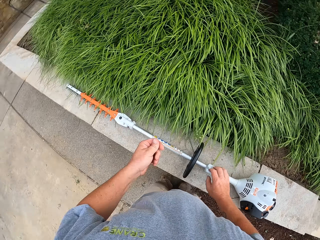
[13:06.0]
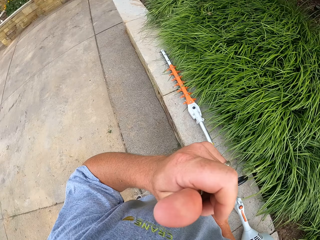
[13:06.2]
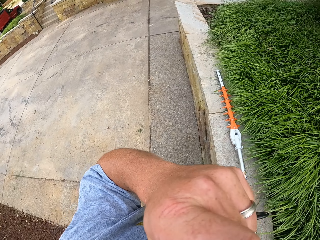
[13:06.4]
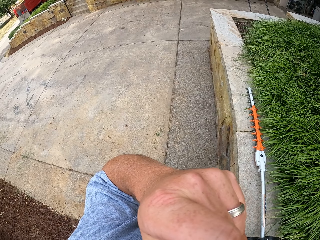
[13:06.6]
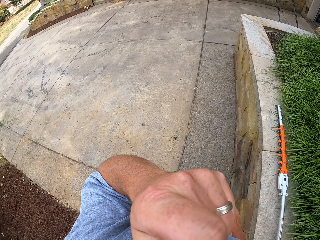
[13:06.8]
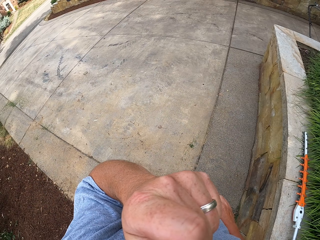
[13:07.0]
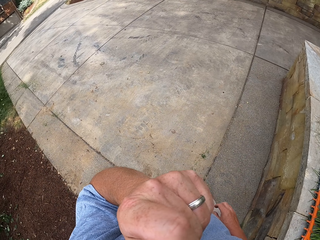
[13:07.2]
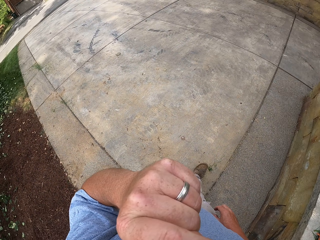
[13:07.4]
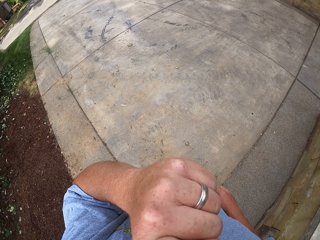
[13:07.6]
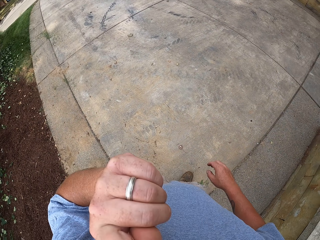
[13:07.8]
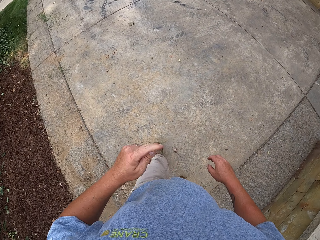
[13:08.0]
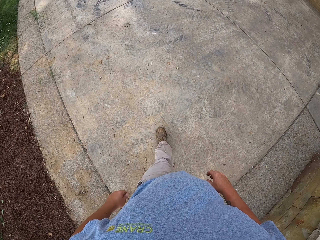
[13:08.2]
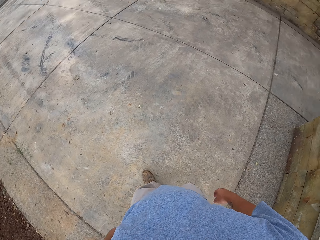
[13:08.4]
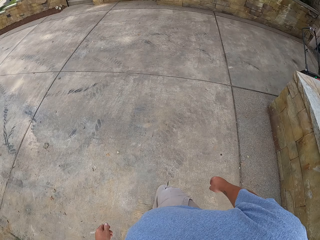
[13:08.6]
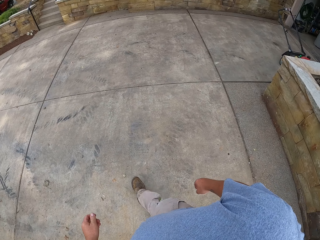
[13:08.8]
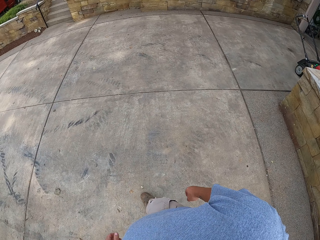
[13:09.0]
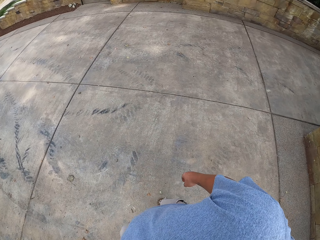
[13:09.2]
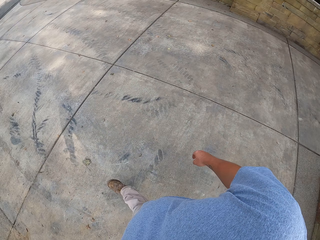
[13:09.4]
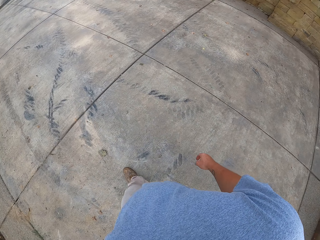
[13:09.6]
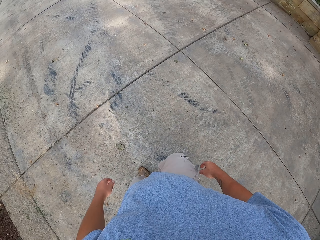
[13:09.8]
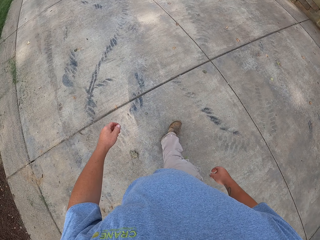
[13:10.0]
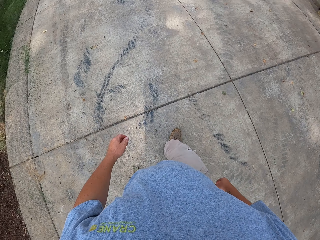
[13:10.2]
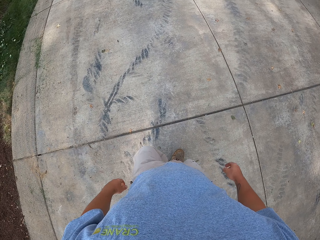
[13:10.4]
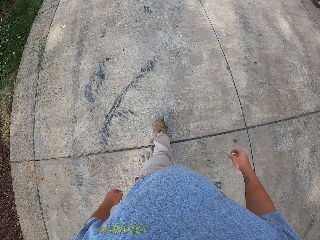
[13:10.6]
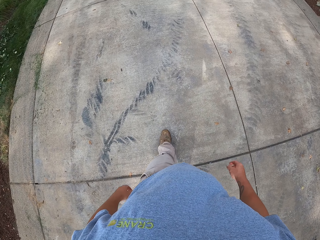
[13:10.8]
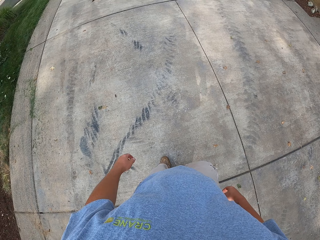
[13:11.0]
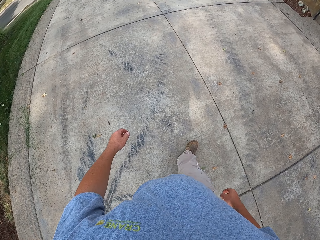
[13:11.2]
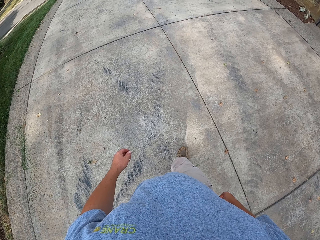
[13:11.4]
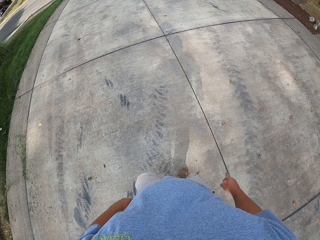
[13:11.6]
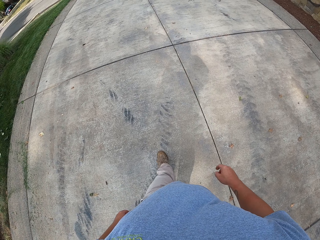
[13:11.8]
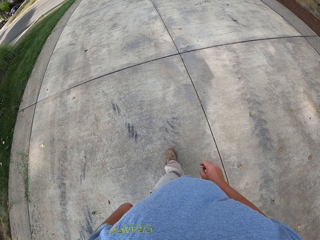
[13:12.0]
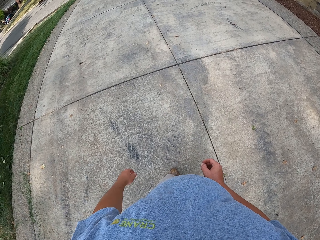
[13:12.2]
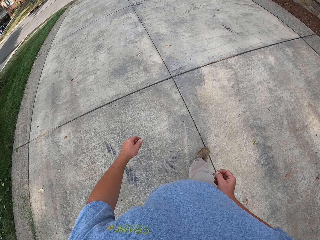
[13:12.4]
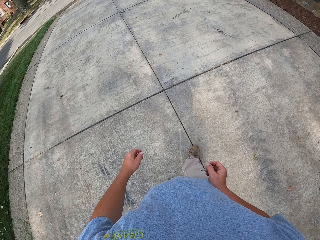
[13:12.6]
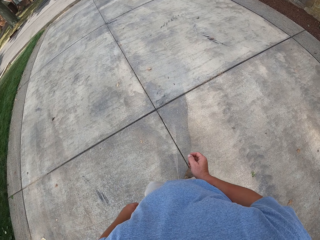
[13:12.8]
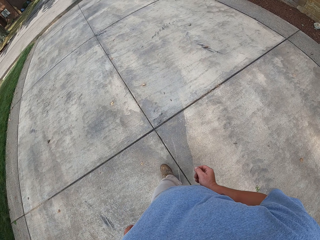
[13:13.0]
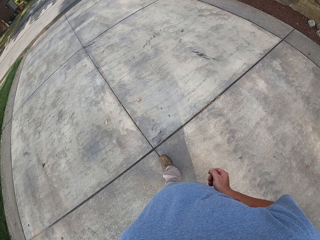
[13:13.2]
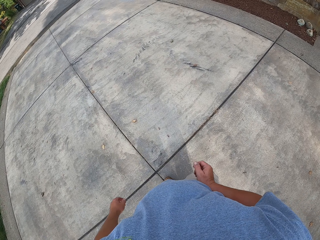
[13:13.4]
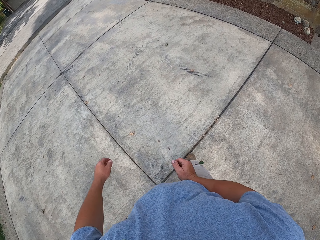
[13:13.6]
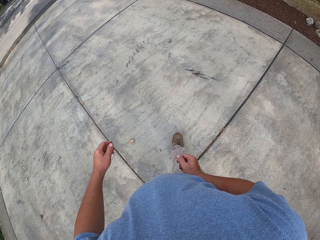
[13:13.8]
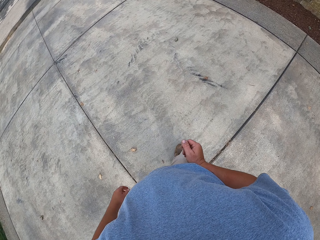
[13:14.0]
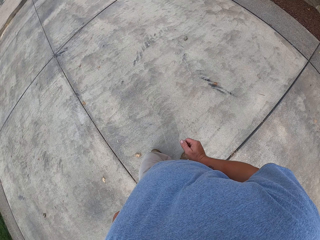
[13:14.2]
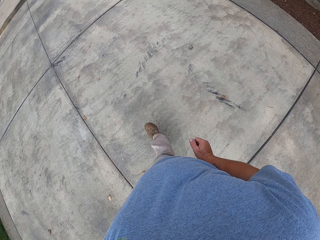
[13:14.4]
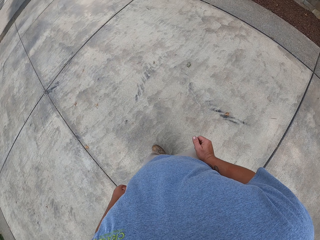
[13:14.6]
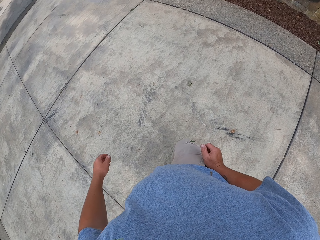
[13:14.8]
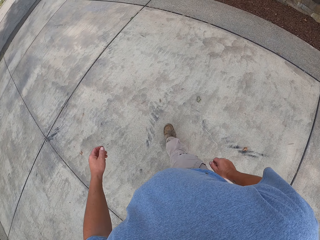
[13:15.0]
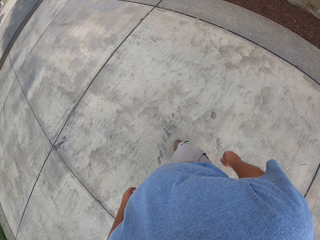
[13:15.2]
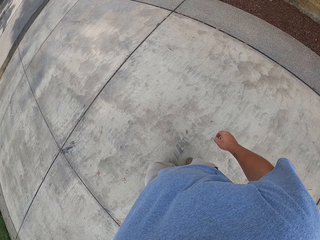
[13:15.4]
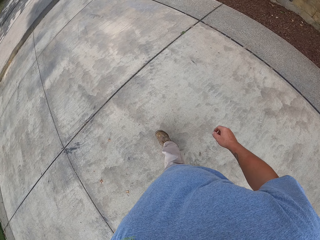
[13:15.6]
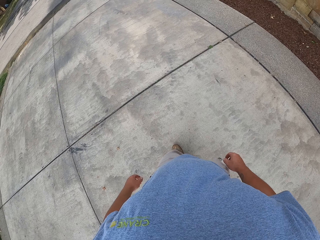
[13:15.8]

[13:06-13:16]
The camera wearer places the hedge trimmer on the wall. They raise their left hand towards something, withdraw their left hand from something, and walk along the walkway.

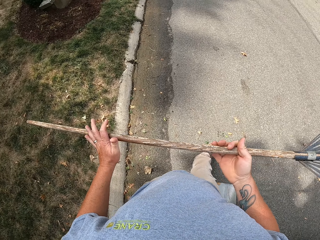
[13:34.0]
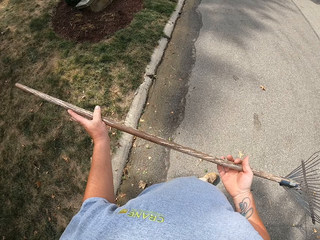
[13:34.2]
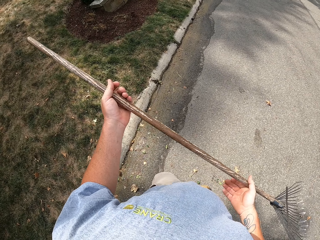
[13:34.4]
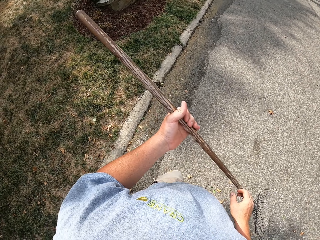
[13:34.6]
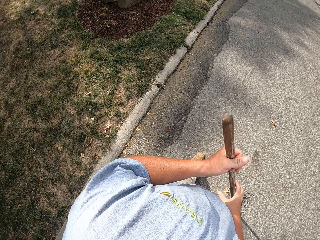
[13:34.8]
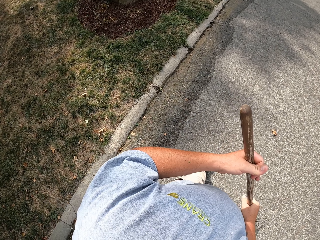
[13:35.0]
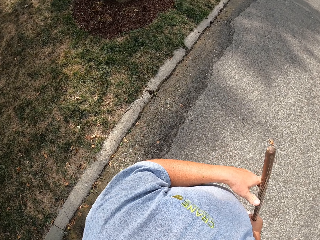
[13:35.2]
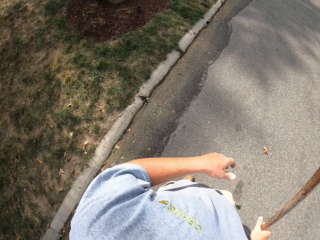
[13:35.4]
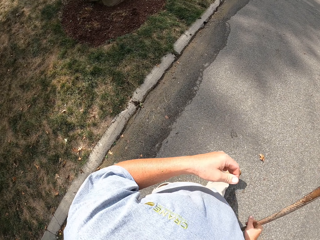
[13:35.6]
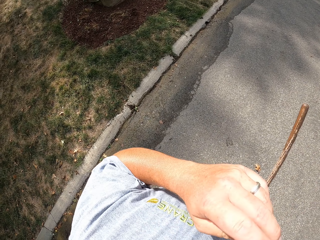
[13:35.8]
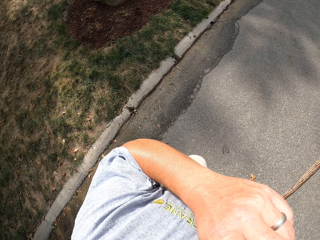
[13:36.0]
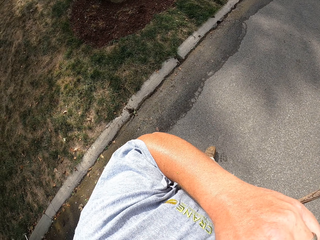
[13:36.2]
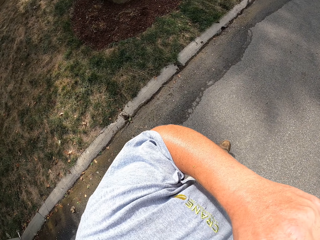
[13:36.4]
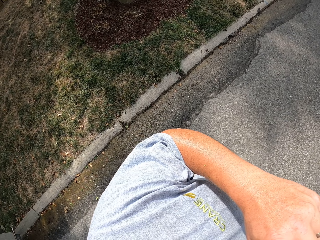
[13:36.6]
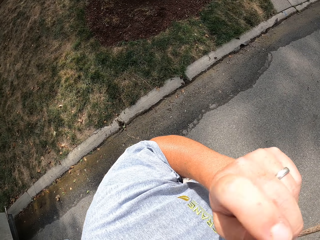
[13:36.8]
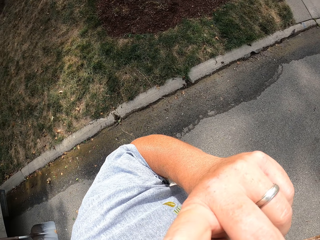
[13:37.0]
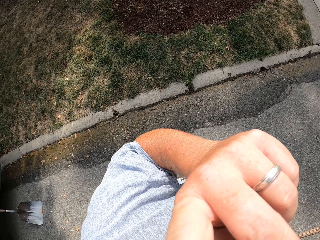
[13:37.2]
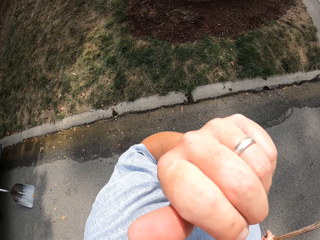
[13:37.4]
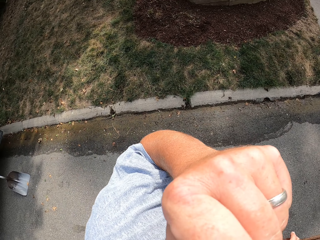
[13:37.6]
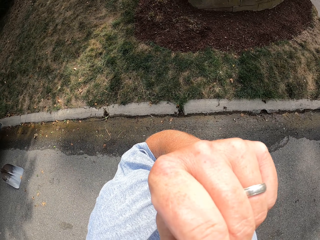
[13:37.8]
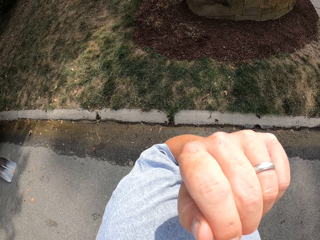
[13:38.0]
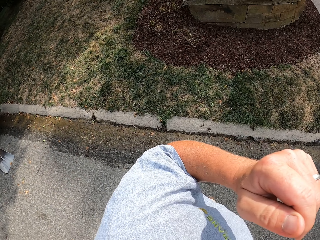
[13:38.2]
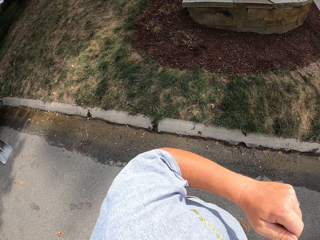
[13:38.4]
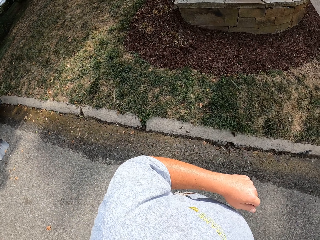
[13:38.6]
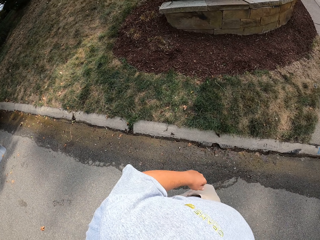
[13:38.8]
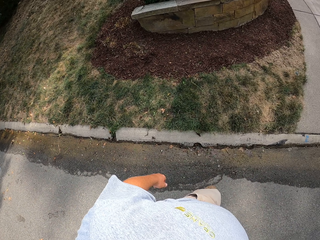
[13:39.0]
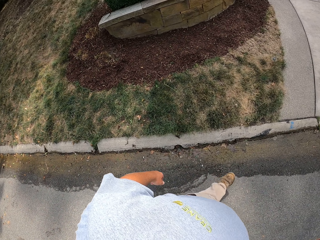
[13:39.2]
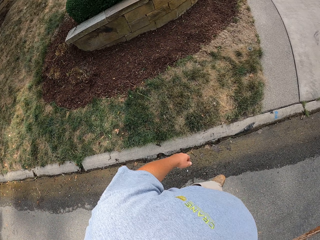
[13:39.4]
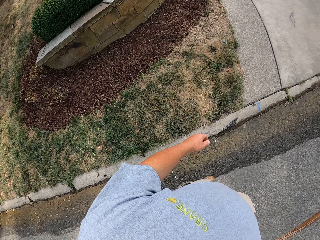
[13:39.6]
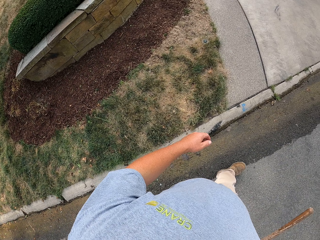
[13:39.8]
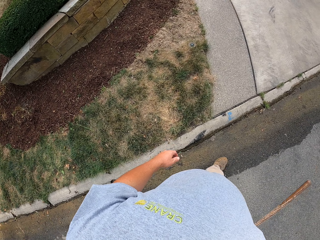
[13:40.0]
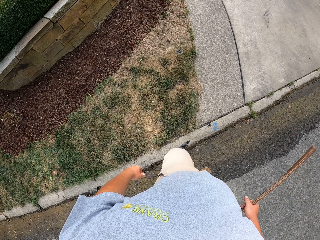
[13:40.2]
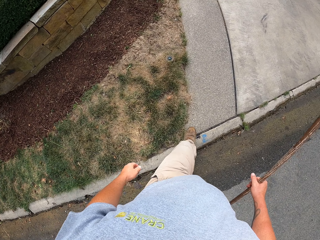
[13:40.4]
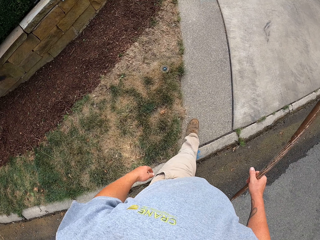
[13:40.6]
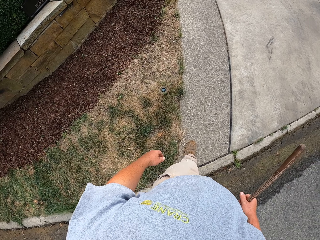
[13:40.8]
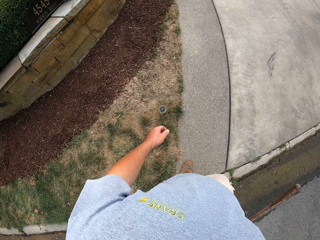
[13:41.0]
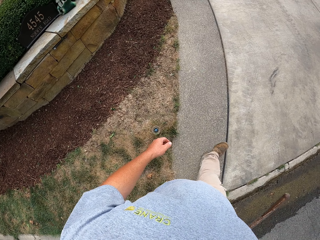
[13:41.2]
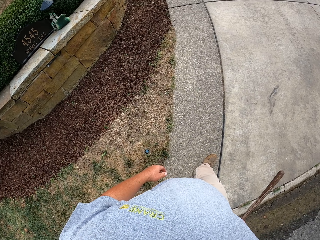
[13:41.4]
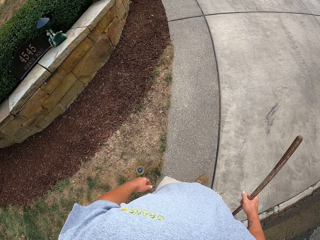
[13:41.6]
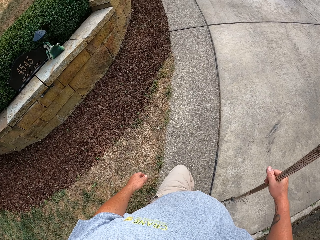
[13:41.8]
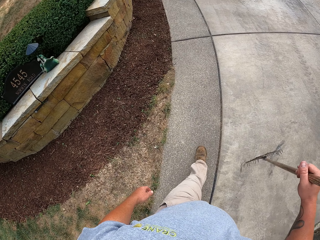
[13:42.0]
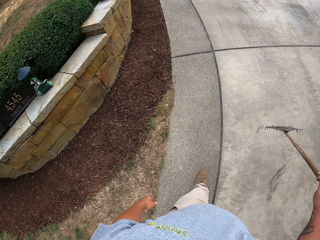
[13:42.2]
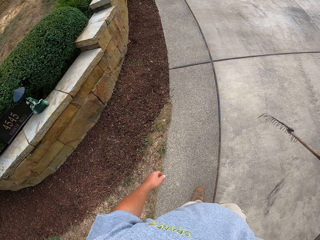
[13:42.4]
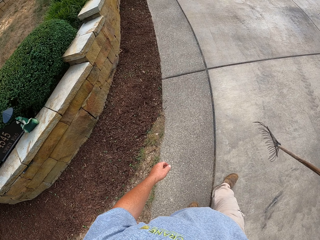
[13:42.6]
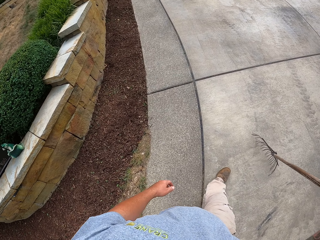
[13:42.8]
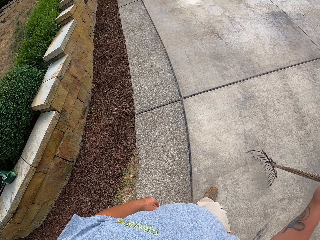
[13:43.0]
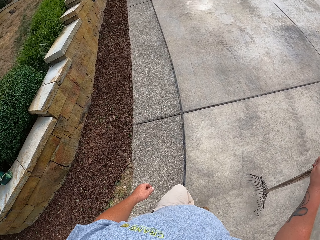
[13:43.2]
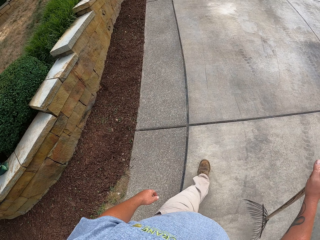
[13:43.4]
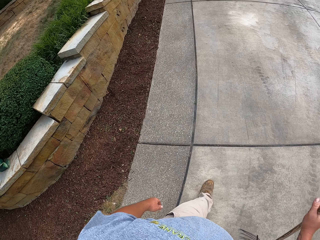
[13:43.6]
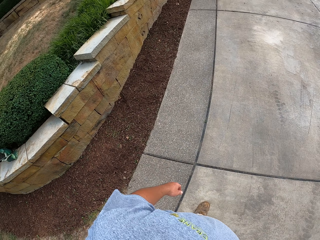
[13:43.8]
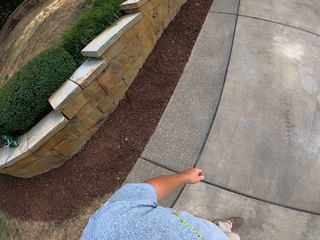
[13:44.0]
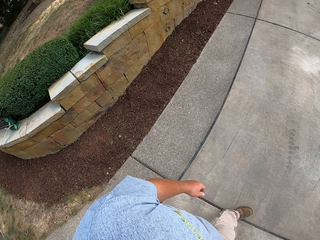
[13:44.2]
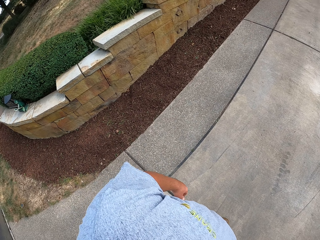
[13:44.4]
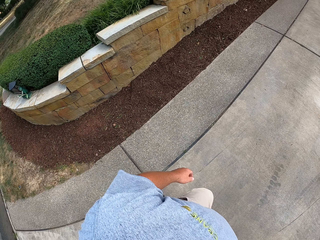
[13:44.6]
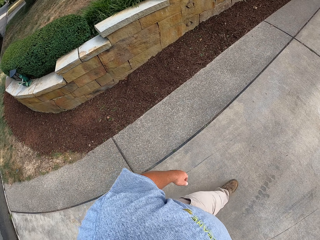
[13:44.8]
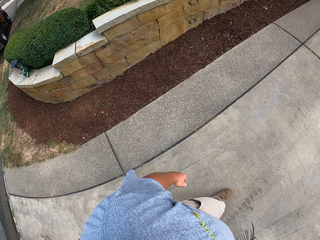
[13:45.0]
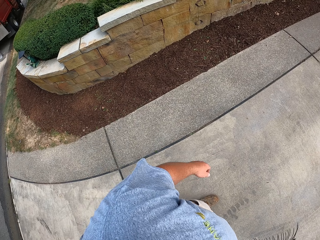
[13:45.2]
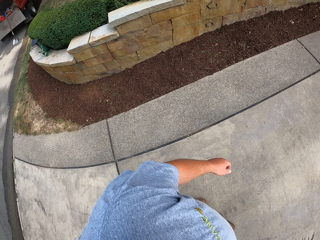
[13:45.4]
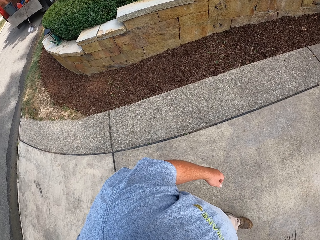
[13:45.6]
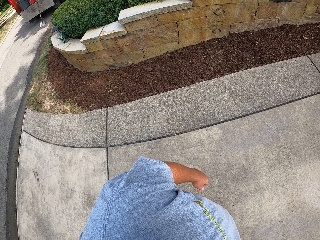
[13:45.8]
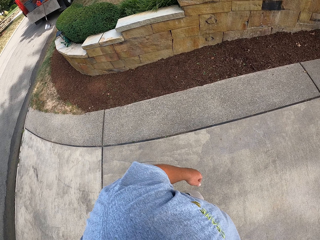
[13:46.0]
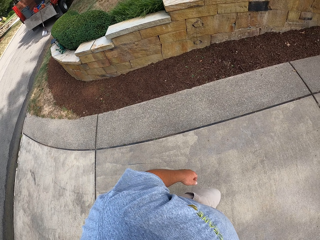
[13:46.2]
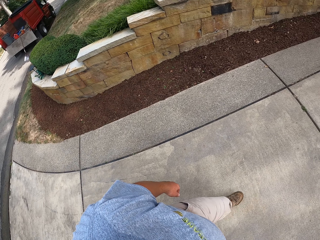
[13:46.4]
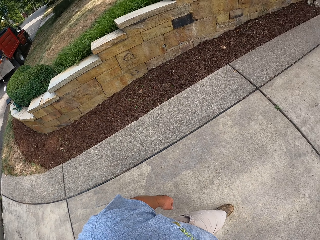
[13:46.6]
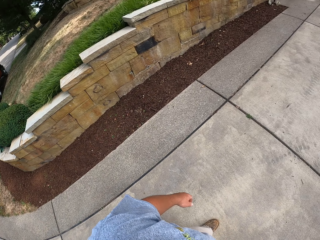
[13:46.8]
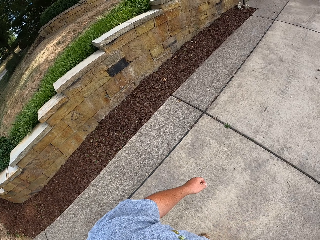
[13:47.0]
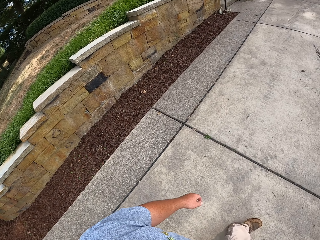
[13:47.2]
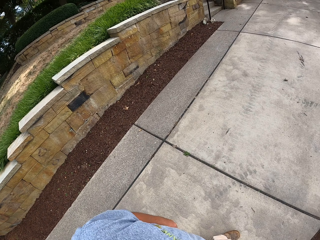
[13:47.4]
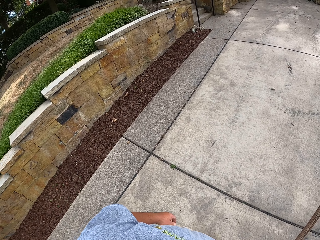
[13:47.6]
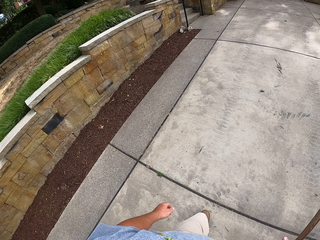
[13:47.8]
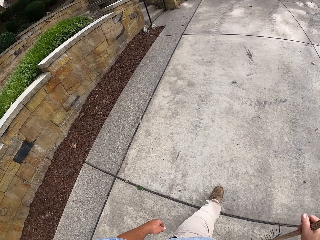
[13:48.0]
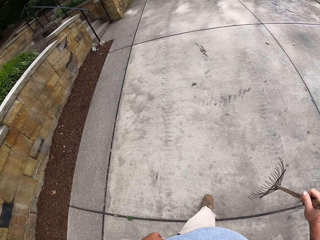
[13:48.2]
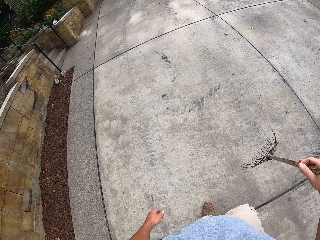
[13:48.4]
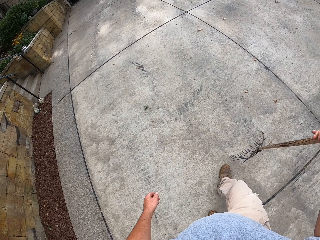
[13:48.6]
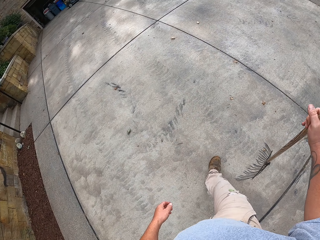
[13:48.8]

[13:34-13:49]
The camera wearer walks. They raise their left hand towards something, withdraw their hand from something, and walk along the walkway.
